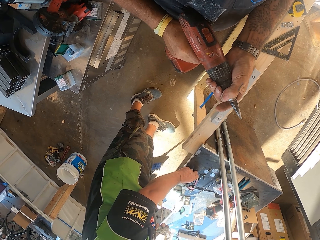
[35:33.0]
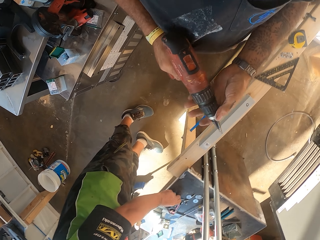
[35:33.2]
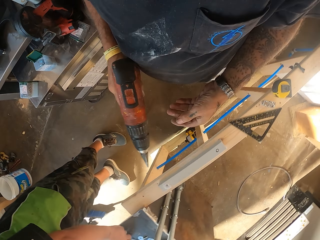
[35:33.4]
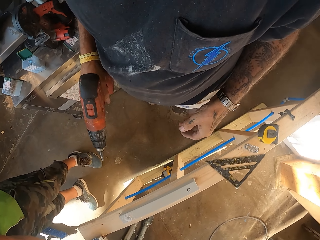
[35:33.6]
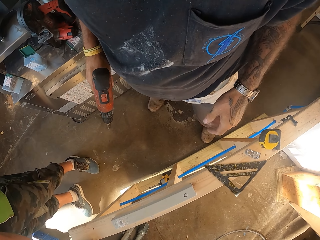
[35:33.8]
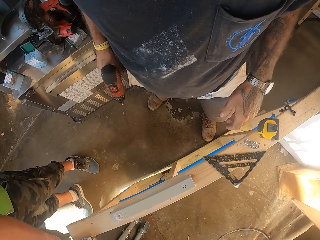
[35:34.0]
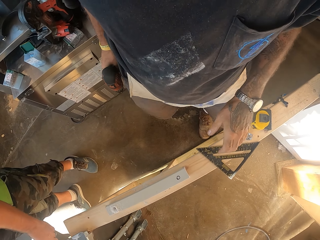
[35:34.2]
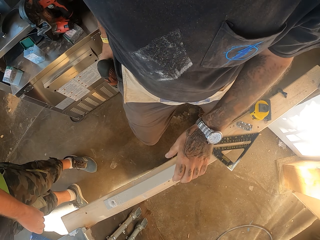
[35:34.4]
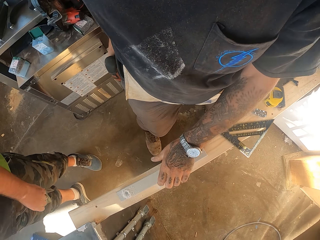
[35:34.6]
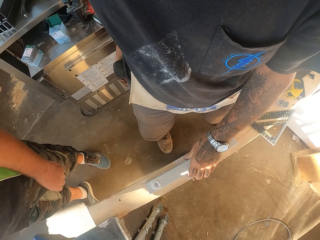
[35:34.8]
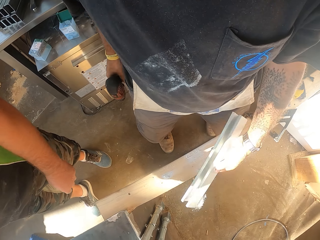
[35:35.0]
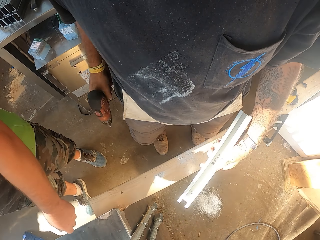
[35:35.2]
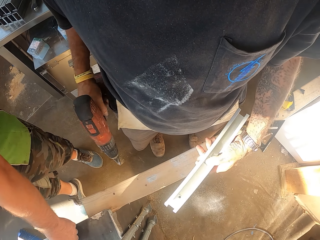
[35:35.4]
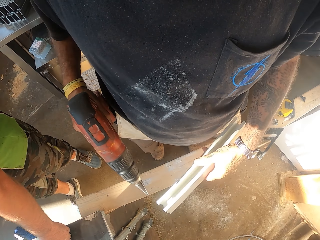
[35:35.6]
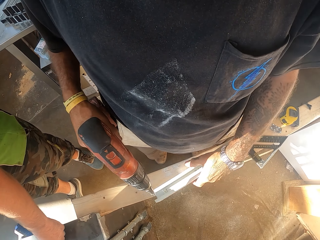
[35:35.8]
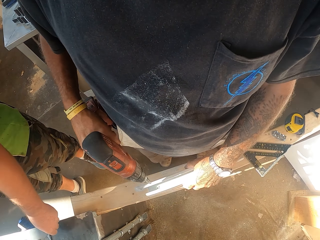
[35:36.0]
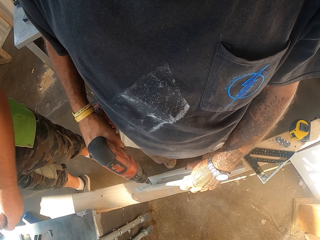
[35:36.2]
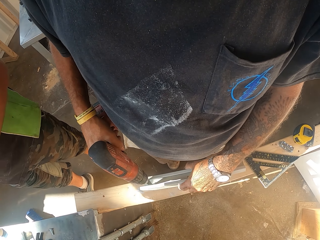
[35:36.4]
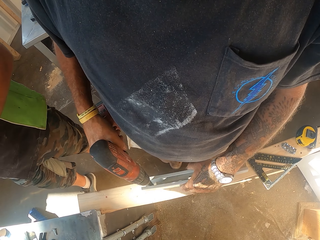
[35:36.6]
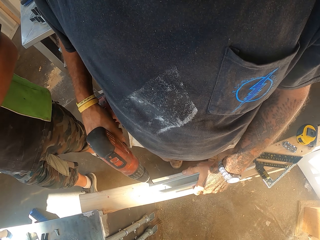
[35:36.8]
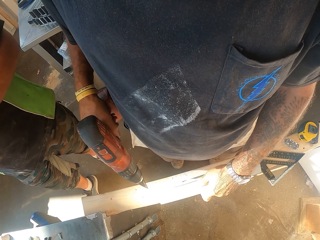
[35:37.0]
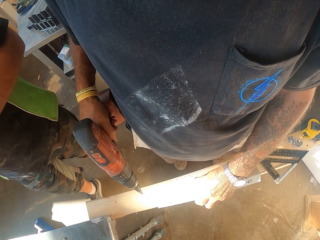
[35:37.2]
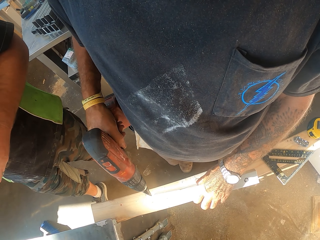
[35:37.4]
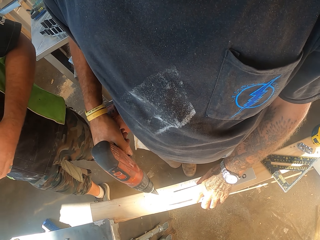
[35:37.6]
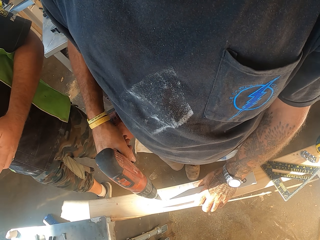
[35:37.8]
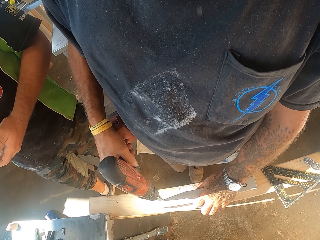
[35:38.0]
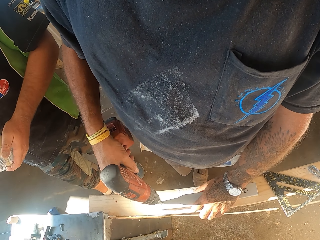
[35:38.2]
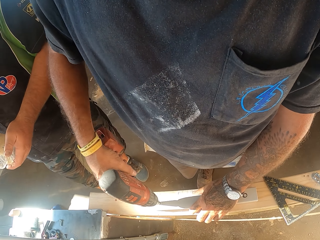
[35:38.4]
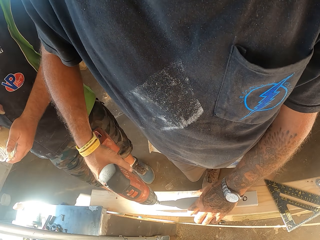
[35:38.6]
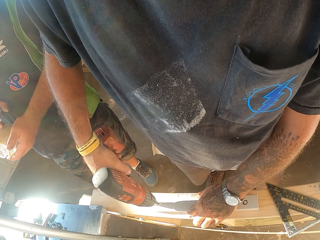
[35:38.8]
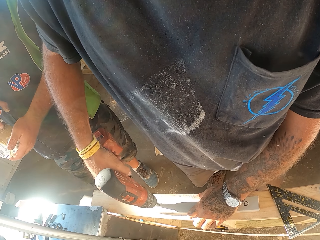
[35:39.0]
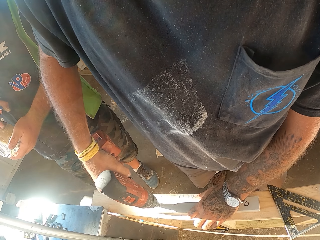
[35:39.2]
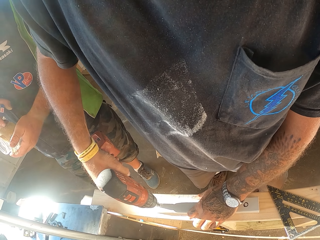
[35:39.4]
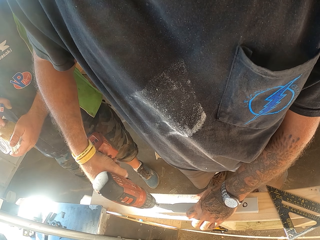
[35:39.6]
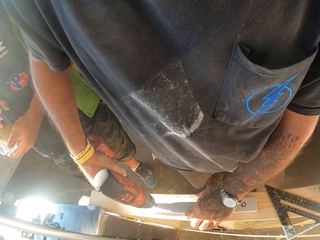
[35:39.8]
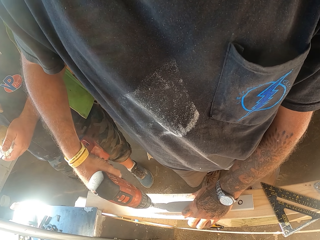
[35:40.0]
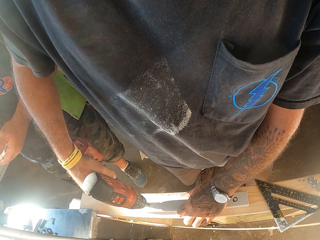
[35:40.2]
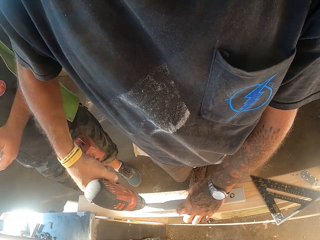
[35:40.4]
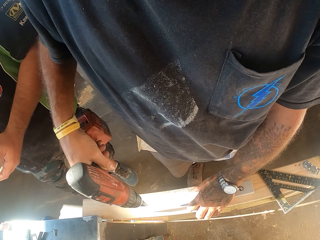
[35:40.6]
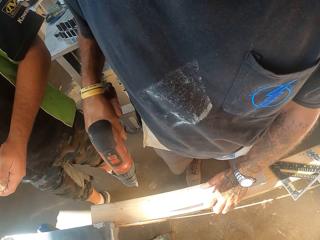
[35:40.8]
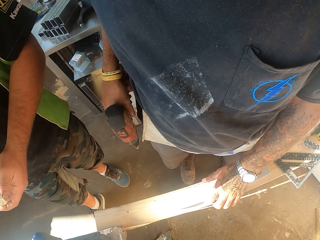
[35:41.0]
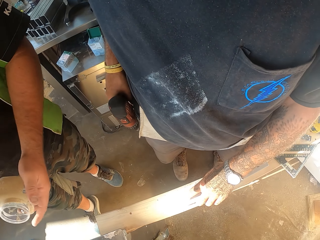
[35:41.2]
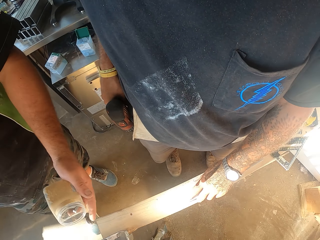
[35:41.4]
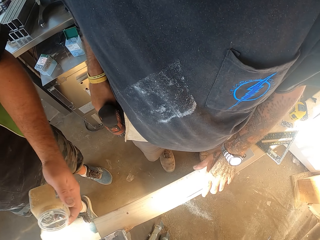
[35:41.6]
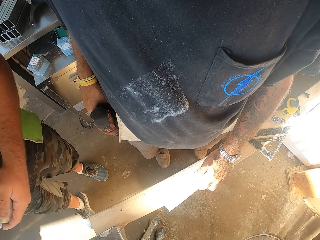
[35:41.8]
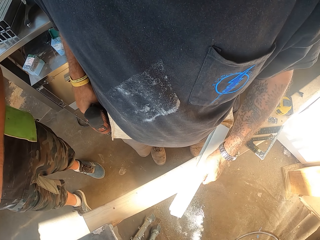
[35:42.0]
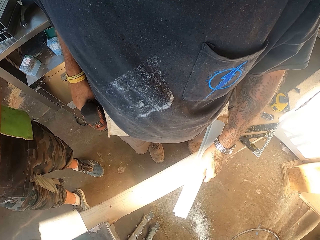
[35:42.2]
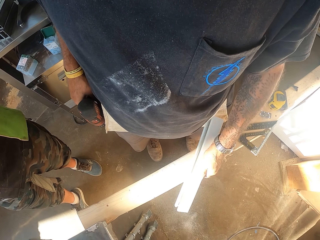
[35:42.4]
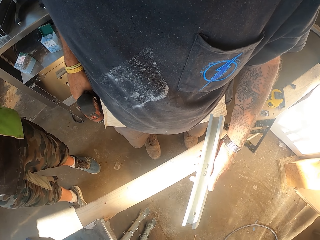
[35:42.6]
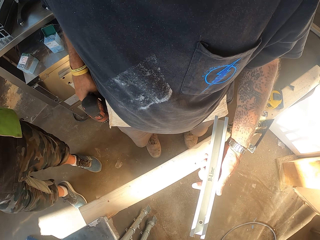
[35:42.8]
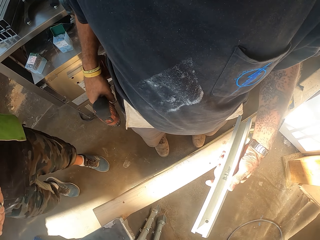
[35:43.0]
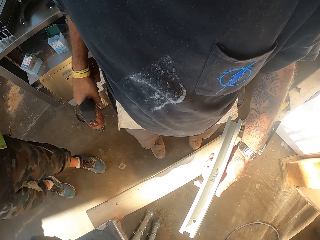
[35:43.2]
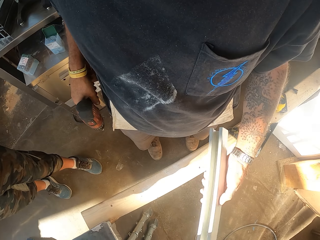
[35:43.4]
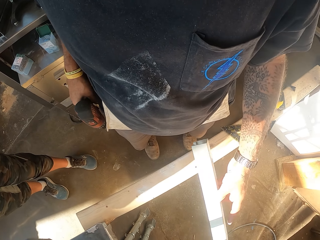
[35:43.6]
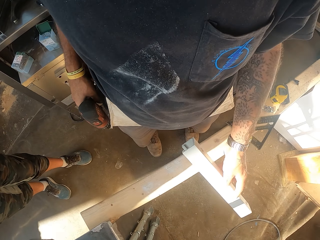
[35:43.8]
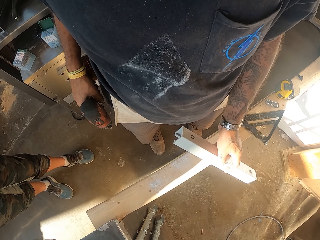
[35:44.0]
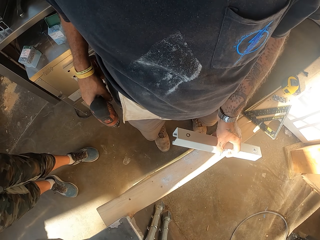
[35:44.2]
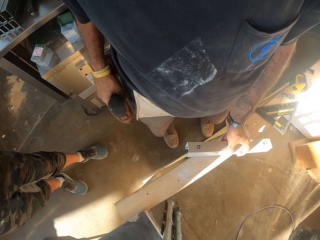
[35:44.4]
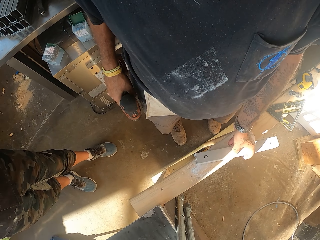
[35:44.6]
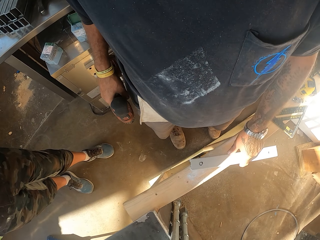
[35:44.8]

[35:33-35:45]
The camera wearer drills the pipe with the drill machine.

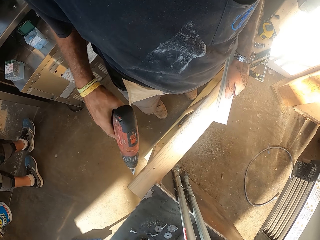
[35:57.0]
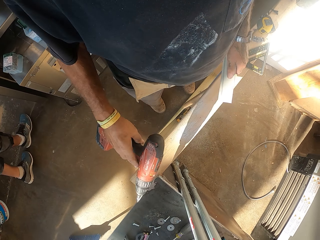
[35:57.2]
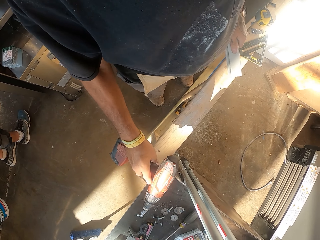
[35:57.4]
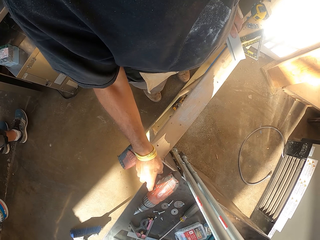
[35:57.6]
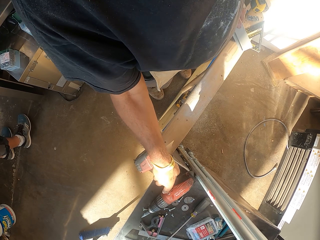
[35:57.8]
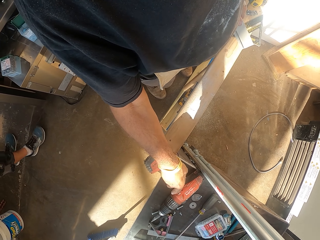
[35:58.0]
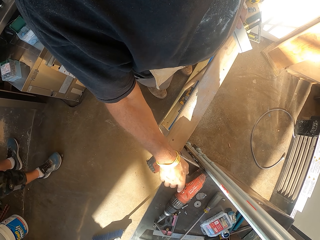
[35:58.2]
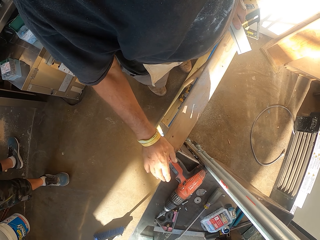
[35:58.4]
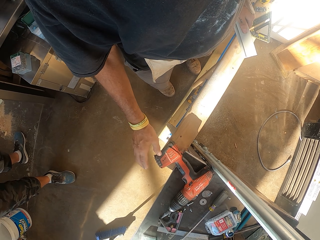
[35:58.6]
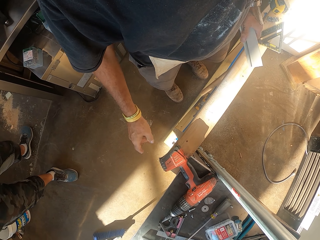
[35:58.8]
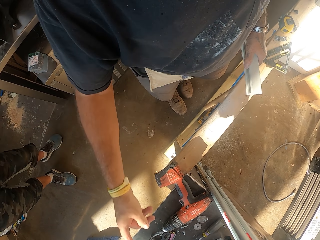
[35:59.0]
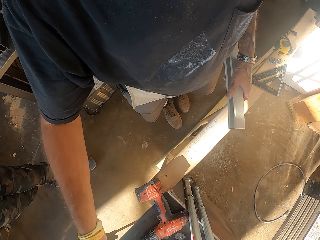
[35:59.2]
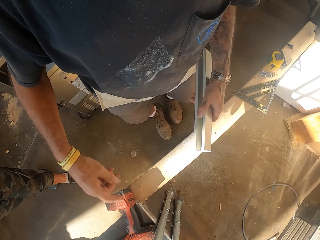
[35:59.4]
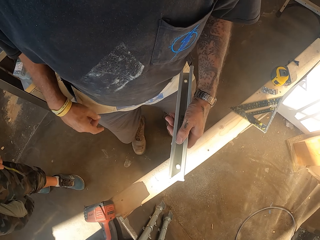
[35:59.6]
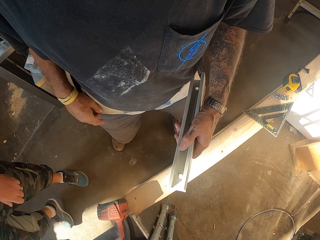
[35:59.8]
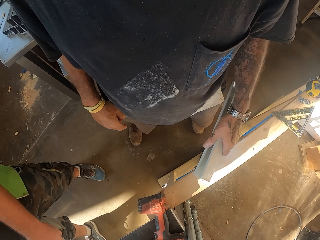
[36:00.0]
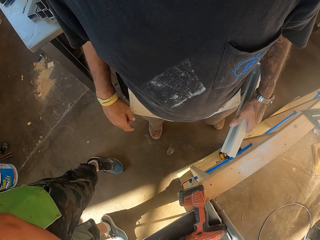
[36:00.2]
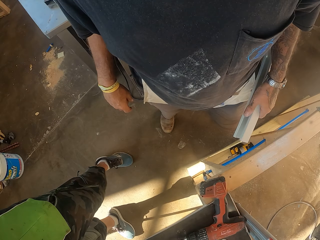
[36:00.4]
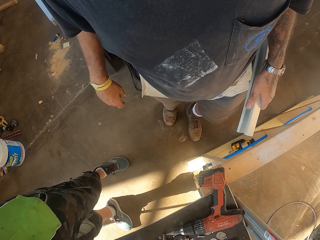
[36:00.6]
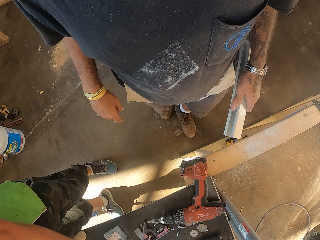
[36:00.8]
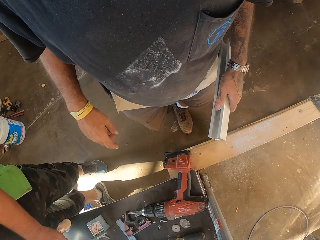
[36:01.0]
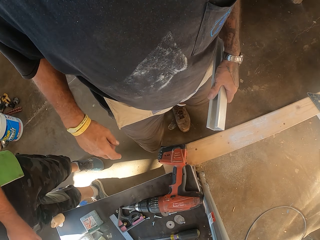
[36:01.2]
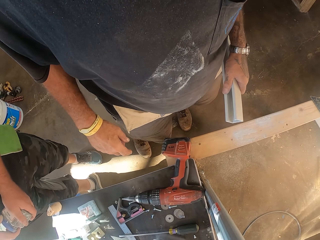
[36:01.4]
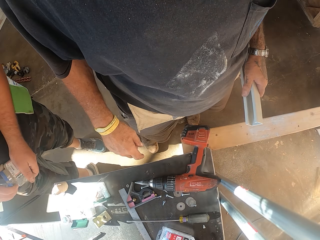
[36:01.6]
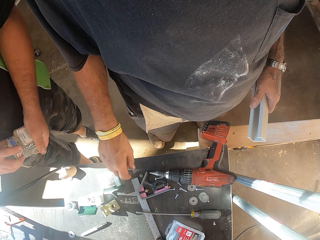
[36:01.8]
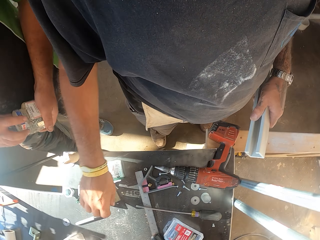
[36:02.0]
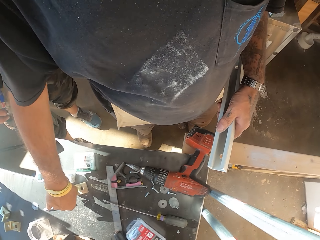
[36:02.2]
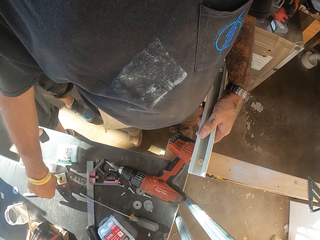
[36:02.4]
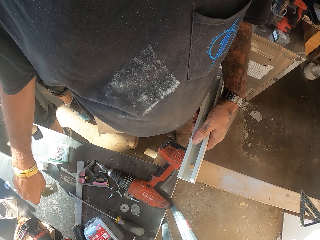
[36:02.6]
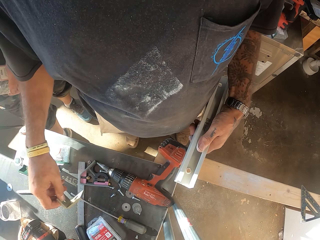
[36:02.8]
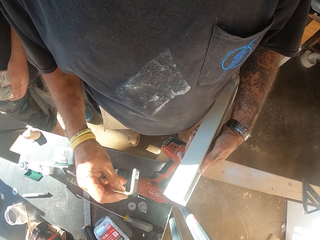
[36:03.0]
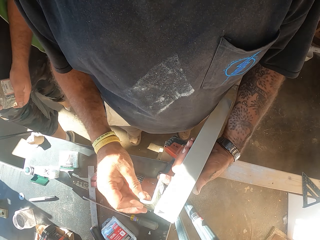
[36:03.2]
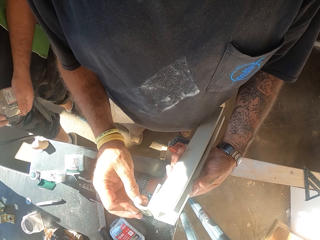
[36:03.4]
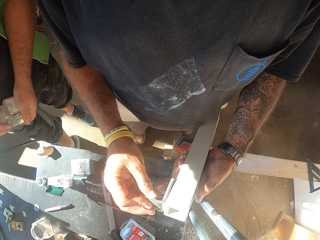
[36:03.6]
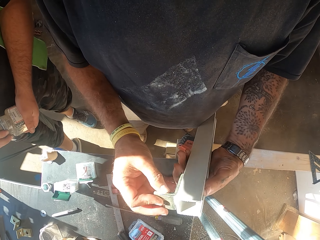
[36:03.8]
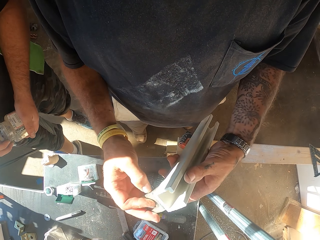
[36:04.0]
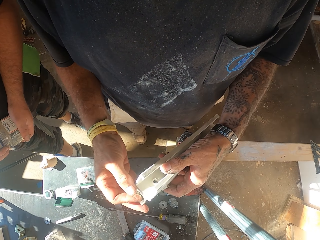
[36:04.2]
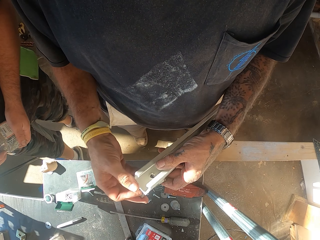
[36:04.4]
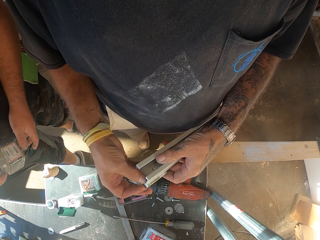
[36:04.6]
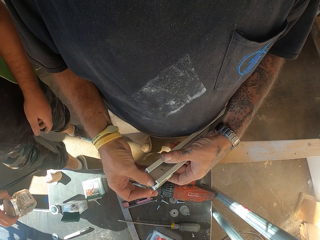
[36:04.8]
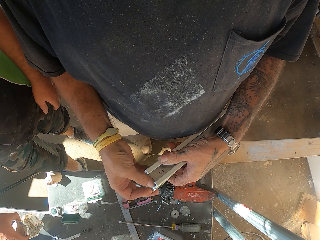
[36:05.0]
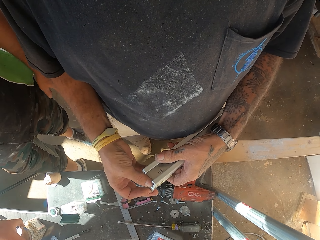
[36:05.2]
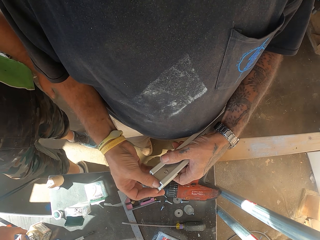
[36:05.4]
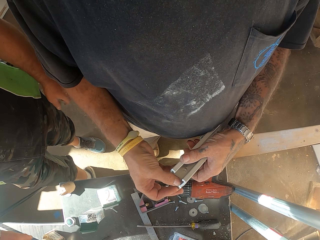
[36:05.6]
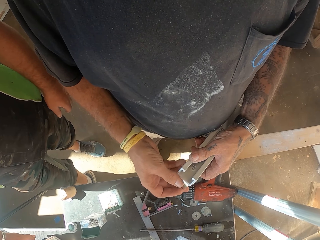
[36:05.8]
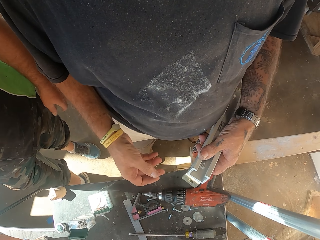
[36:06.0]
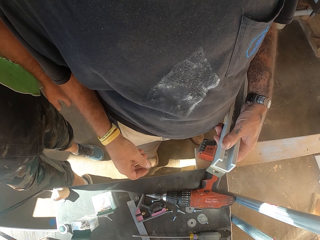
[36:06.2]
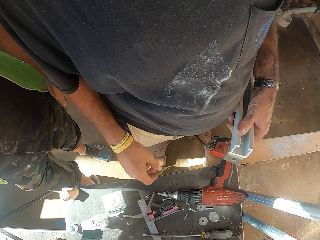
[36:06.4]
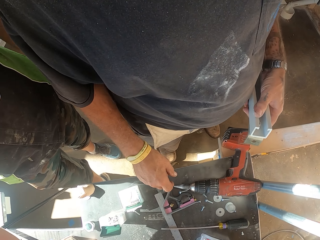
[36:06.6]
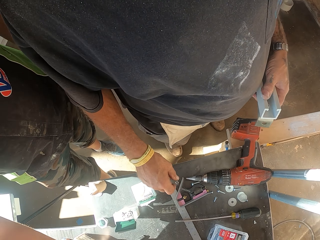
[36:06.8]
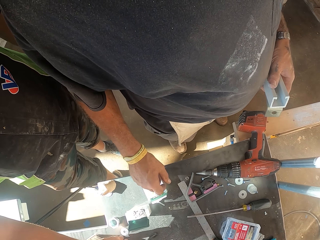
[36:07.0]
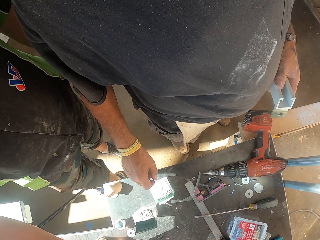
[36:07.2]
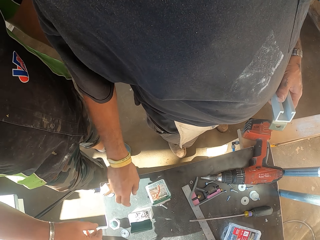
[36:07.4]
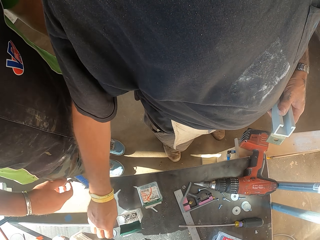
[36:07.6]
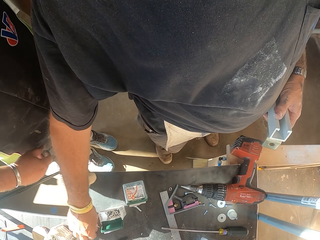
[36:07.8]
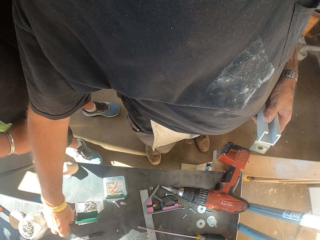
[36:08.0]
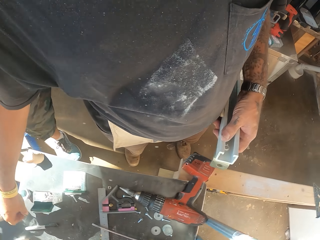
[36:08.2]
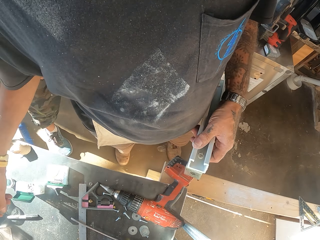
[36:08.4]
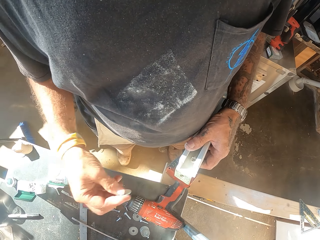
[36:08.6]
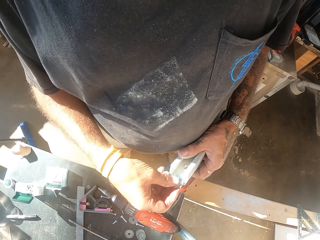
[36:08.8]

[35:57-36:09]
The camera wearer puts the drill machine on the counter. They fit a metal clamp on the pipe.
